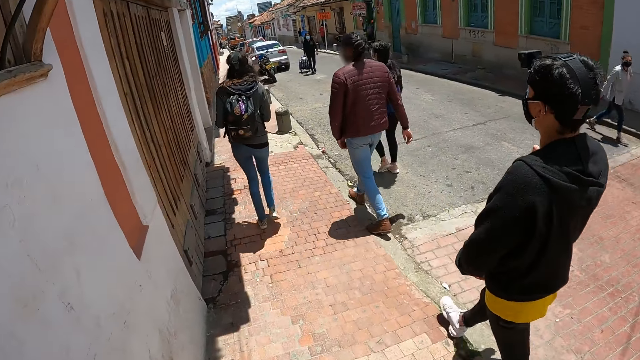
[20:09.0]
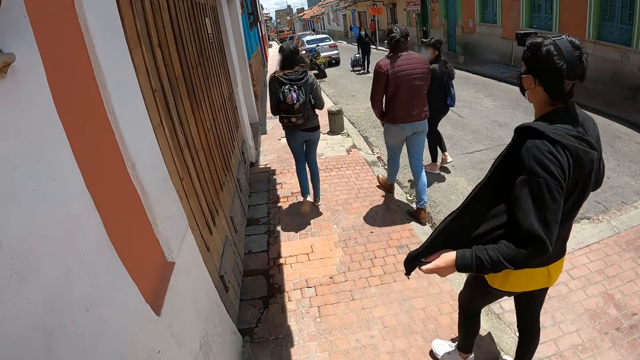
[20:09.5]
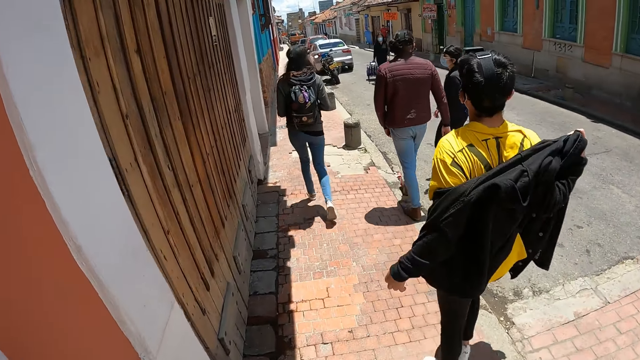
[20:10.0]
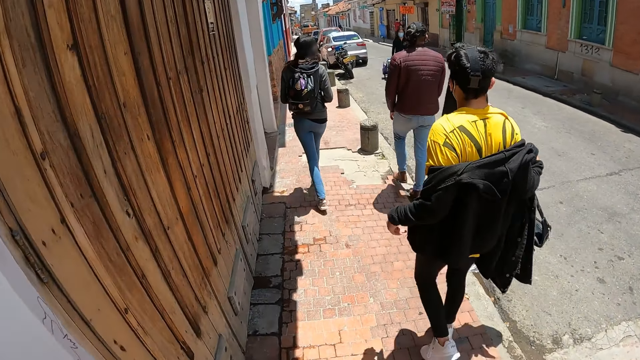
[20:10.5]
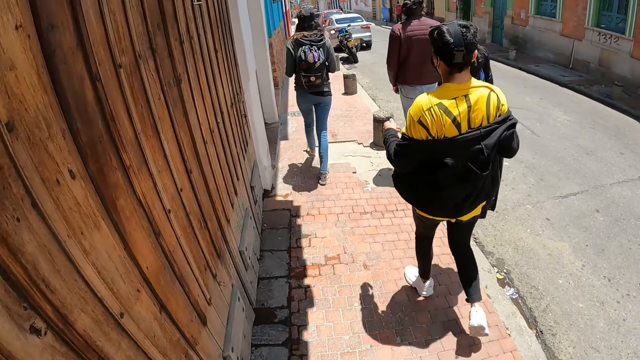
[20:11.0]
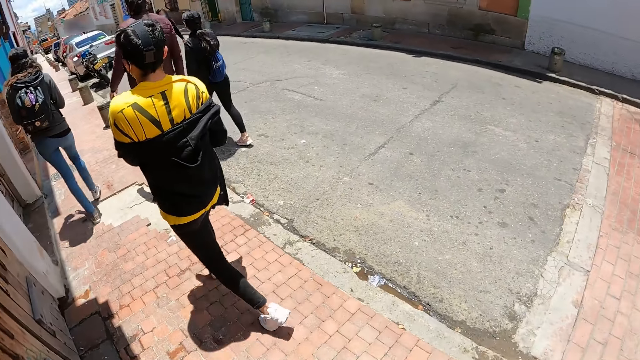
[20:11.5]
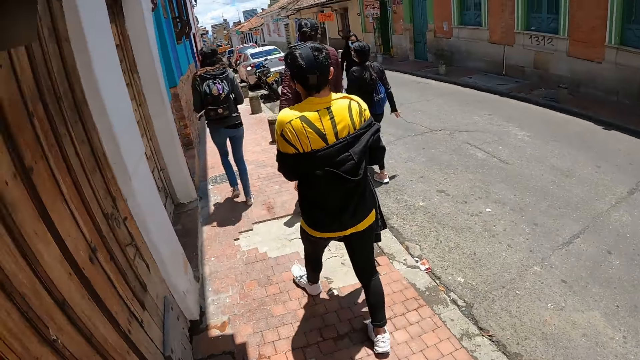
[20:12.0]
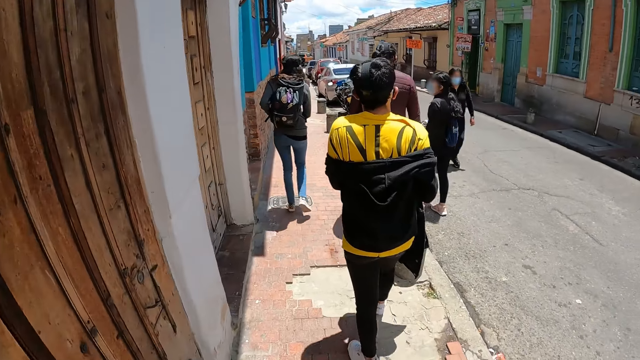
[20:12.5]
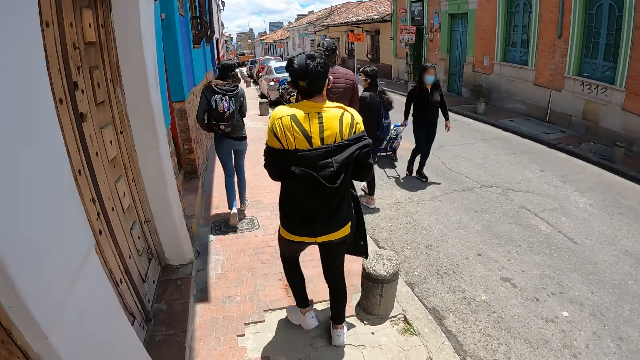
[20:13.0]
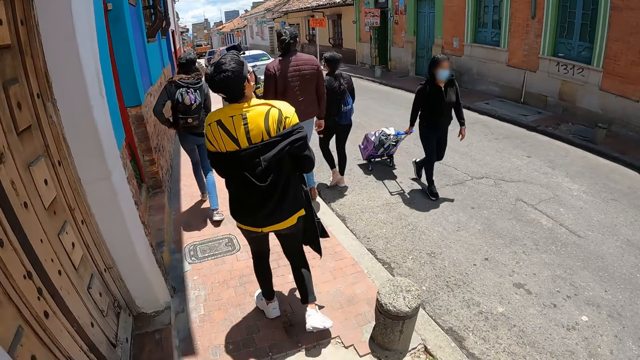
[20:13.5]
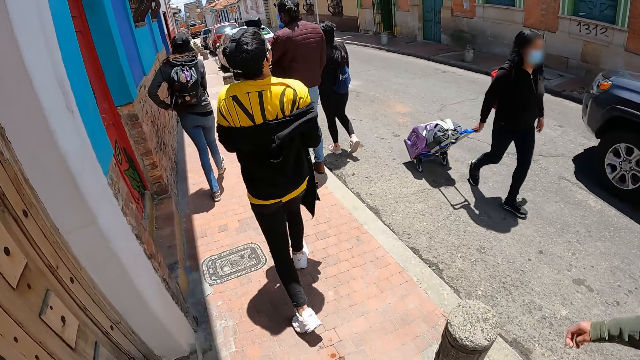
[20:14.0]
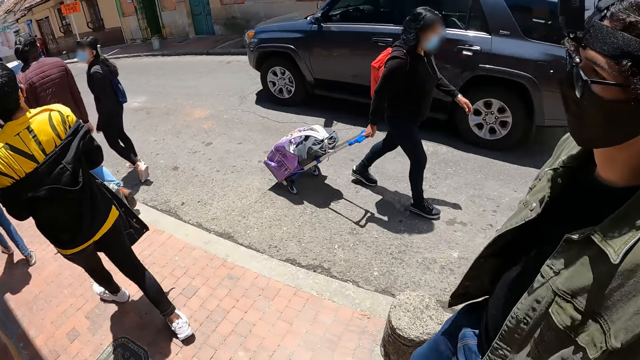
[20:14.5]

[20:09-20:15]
The camera wearer walks around.

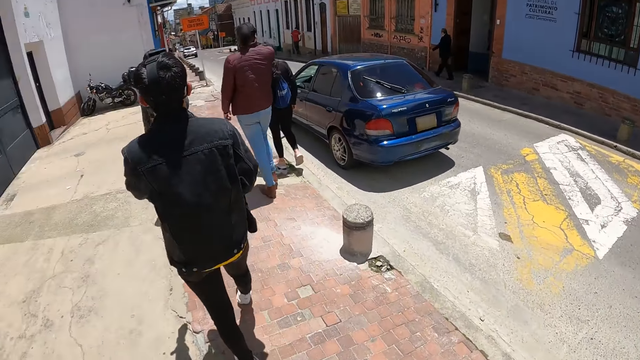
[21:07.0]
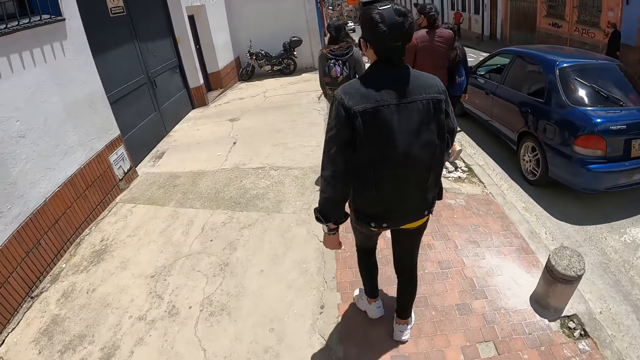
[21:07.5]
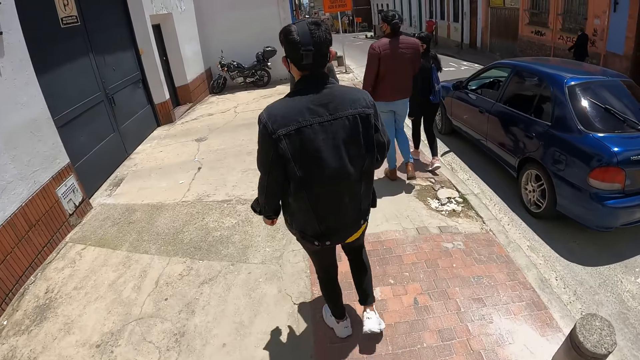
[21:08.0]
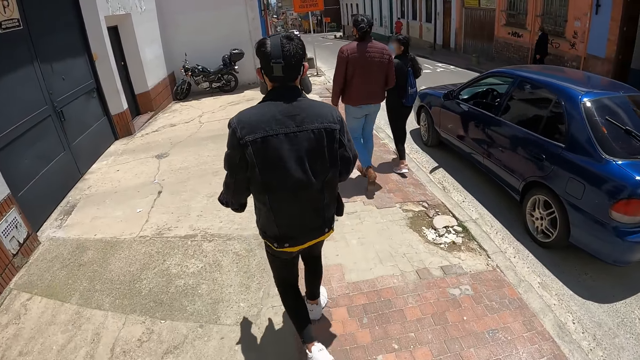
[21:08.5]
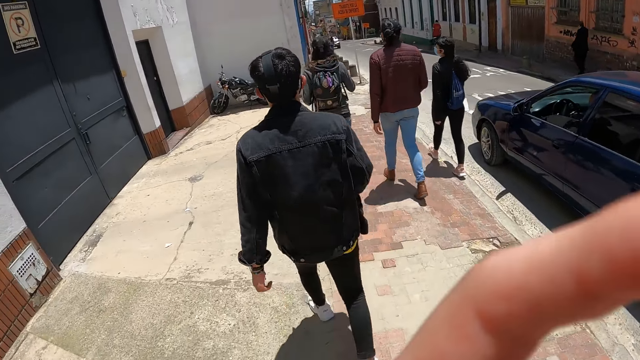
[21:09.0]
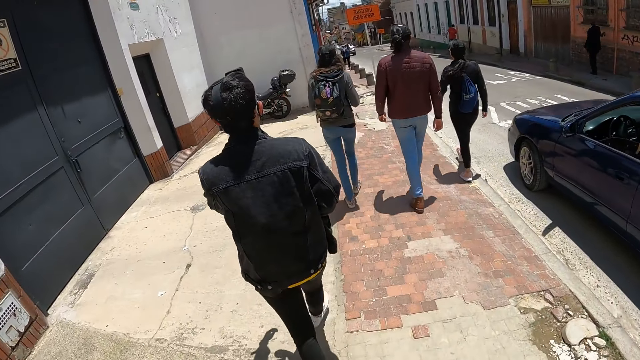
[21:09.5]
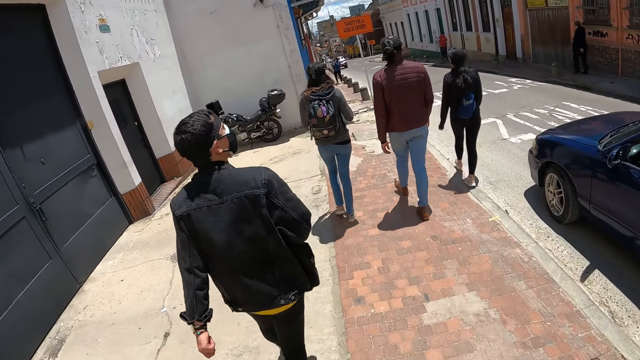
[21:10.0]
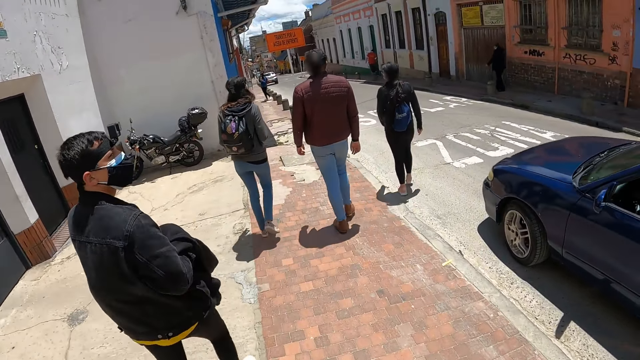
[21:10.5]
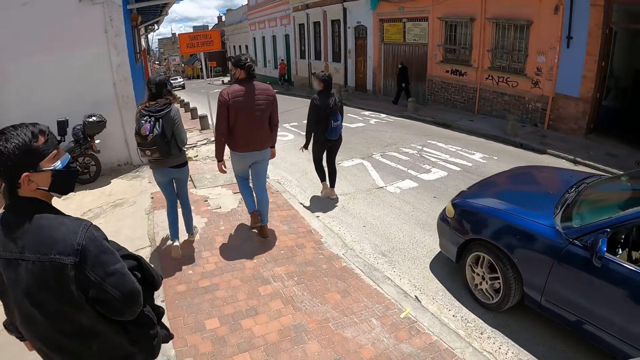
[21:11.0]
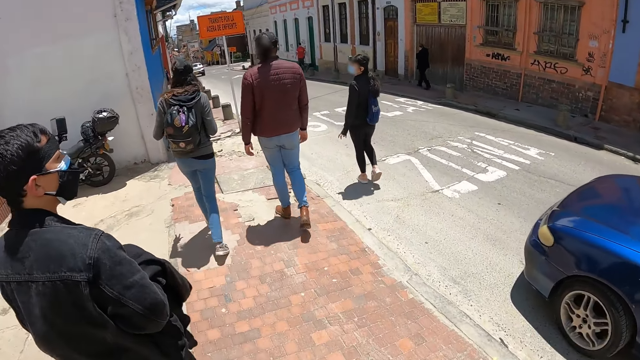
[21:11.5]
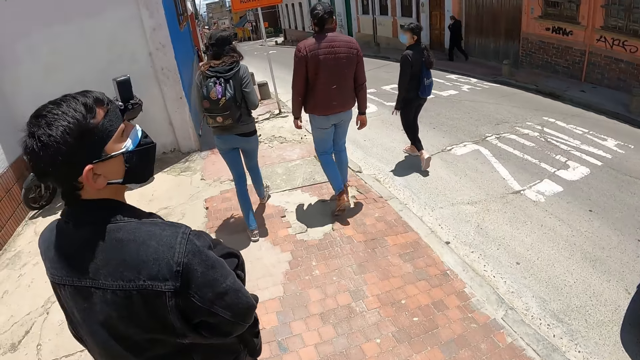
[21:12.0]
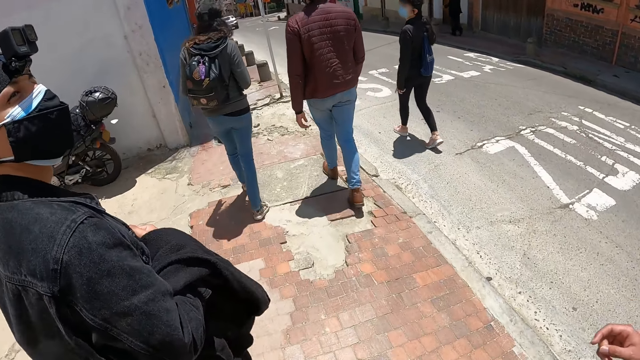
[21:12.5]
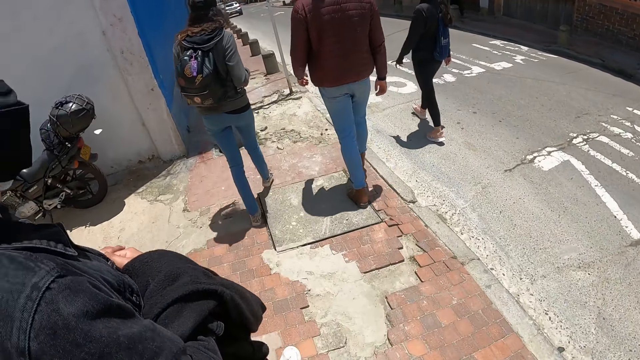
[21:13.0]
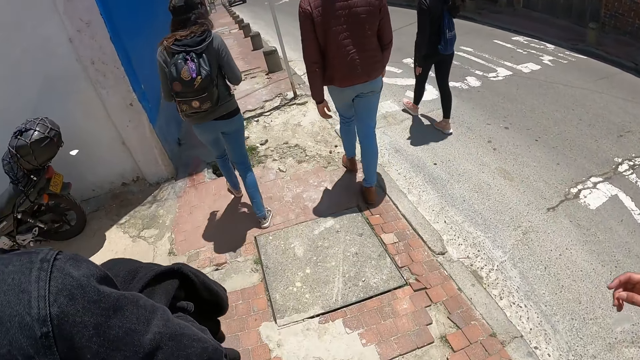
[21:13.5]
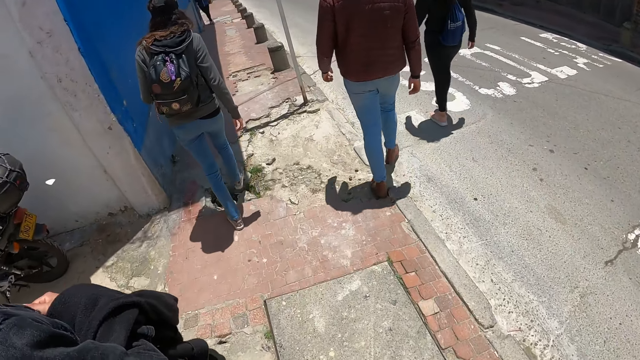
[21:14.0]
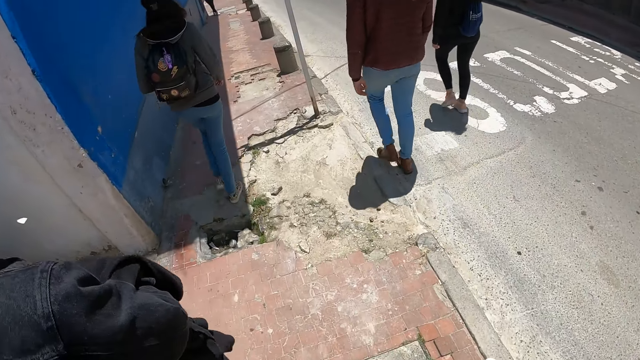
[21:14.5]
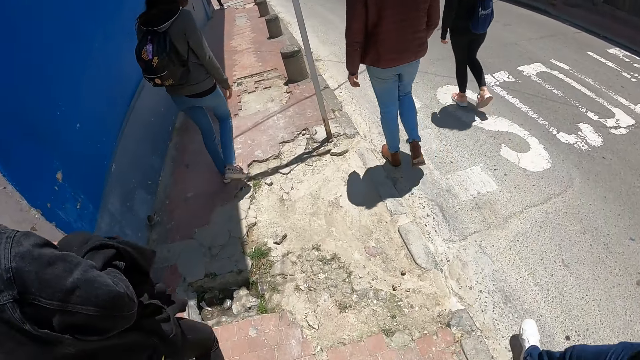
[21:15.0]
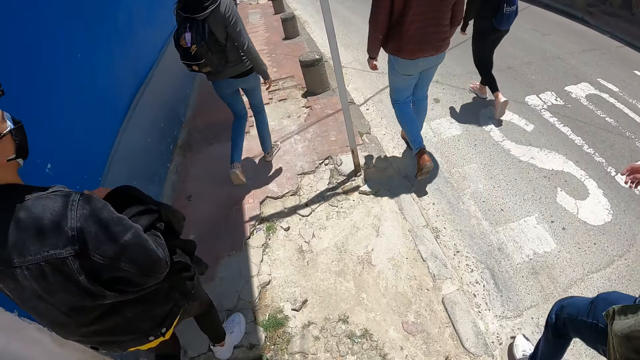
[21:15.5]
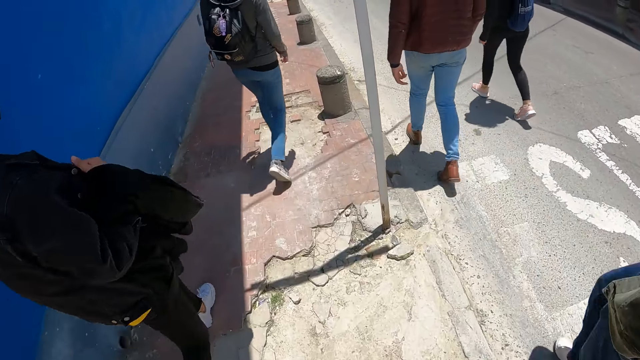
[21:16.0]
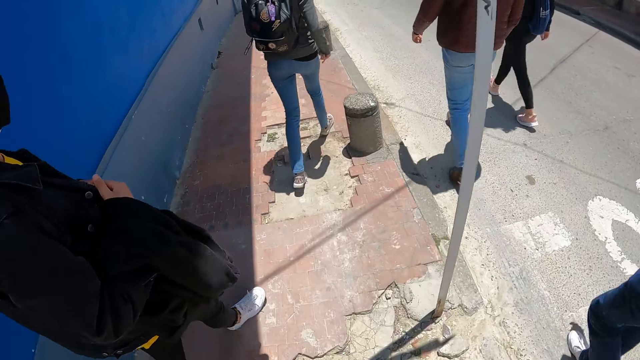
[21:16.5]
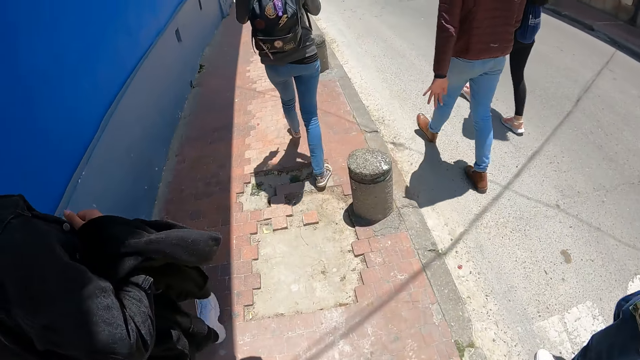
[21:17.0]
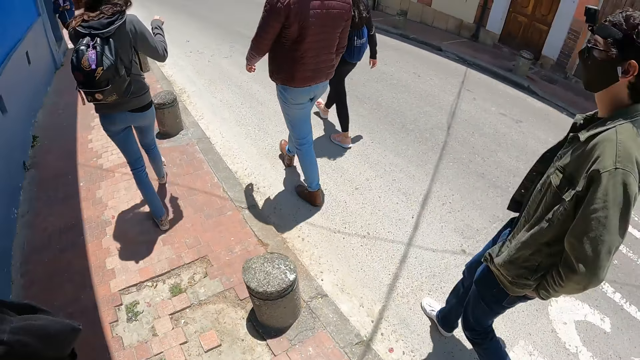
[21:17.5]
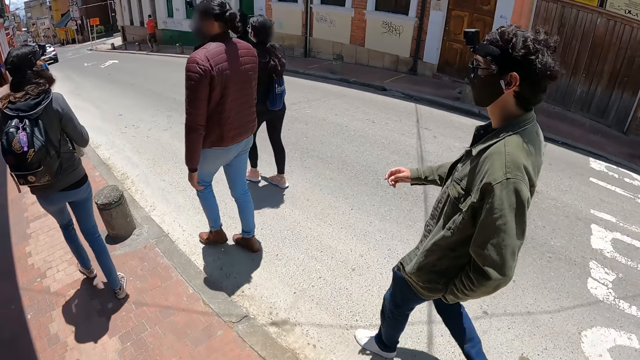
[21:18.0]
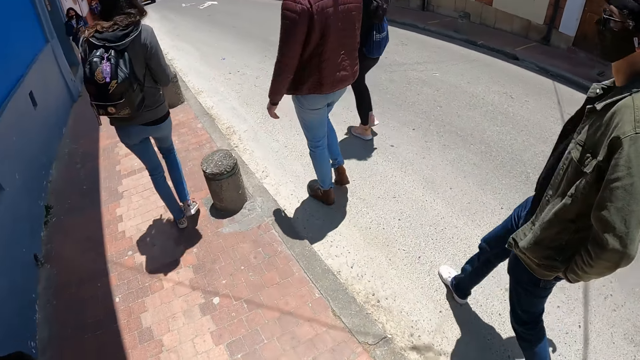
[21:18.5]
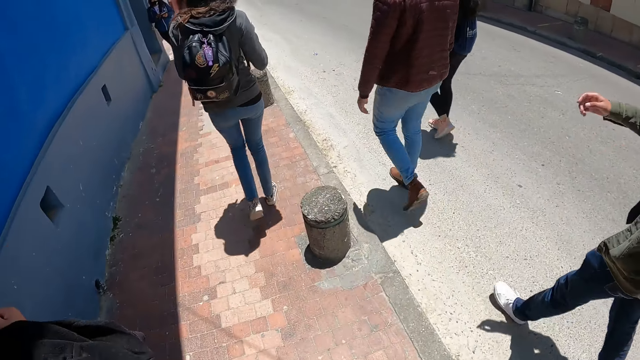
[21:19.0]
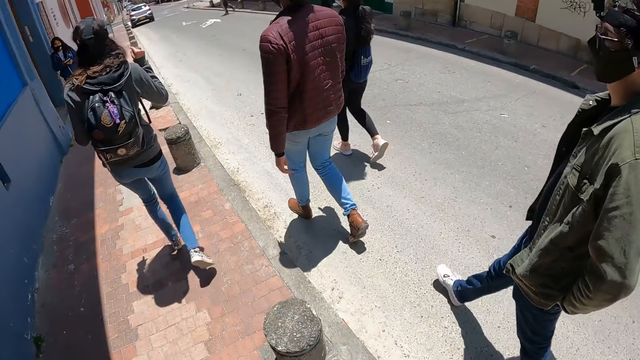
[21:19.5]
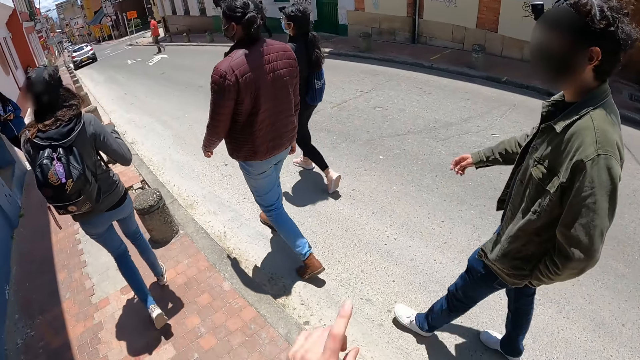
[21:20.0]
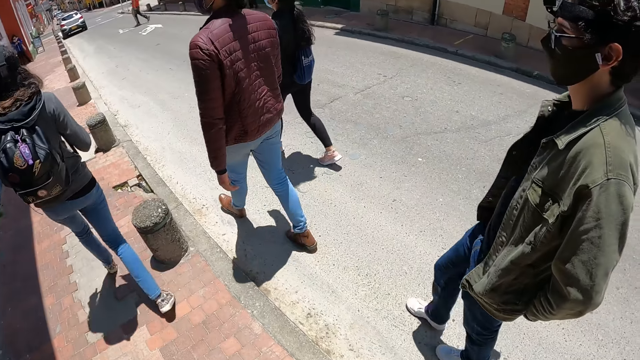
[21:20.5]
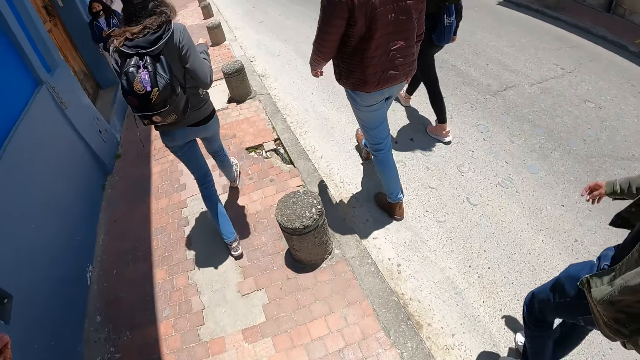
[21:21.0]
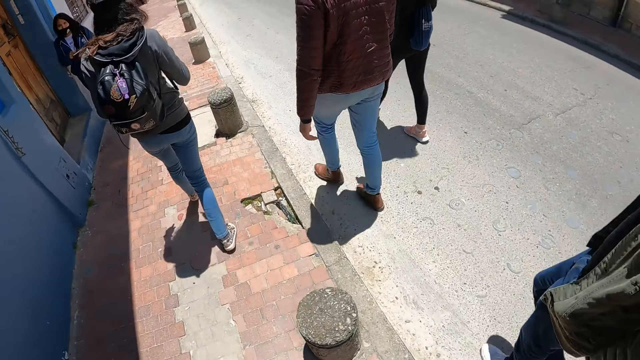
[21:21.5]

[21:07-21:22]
The camera wearer raises his left hand. He looks around. He moves his hand.
